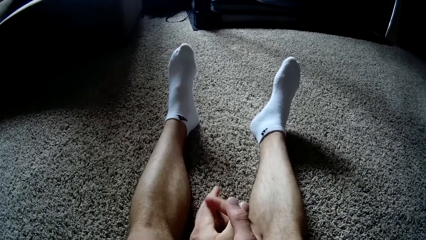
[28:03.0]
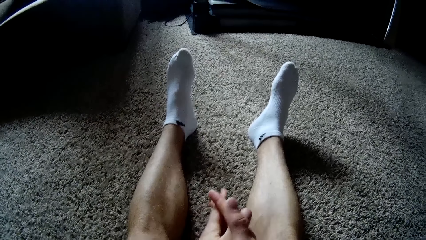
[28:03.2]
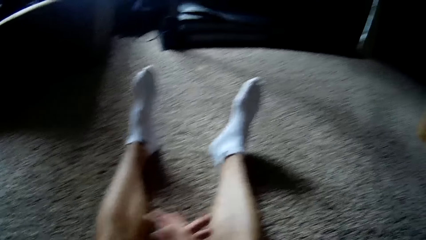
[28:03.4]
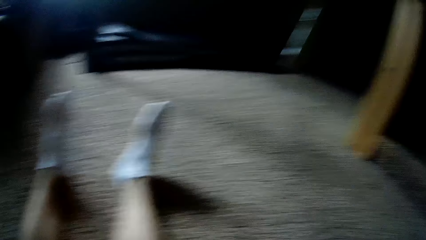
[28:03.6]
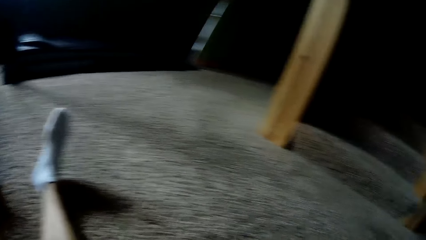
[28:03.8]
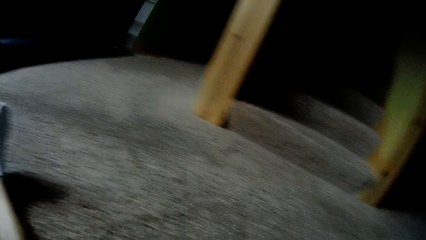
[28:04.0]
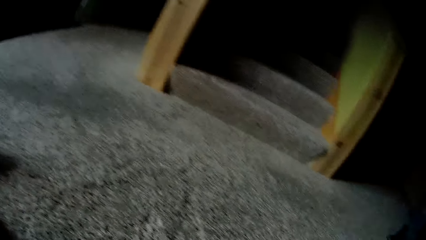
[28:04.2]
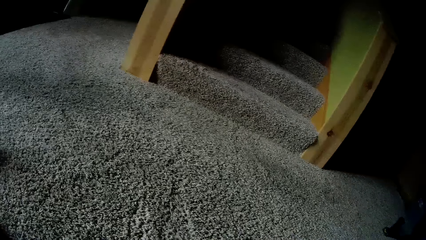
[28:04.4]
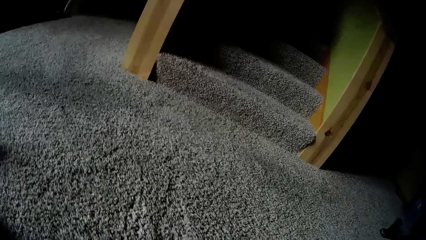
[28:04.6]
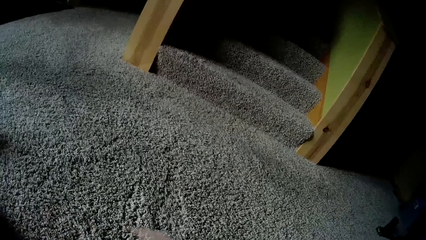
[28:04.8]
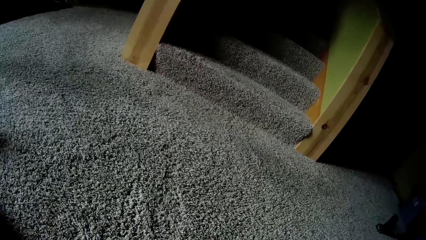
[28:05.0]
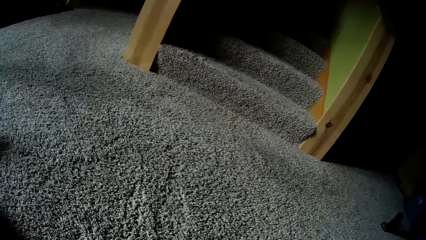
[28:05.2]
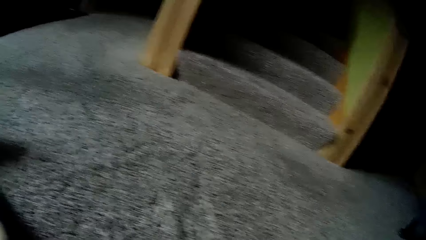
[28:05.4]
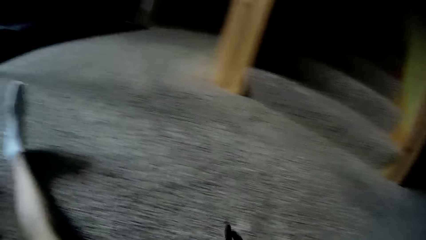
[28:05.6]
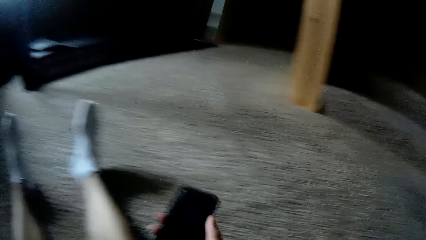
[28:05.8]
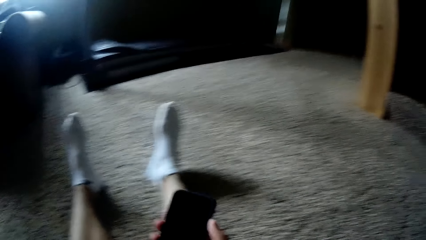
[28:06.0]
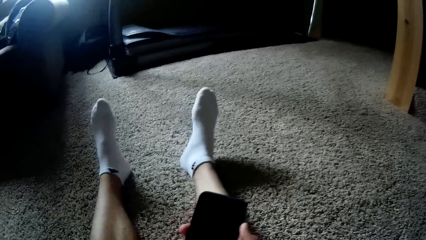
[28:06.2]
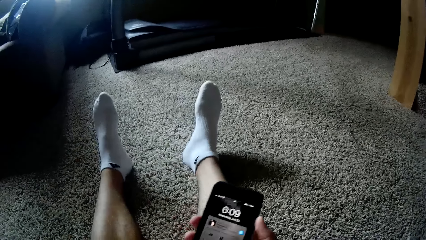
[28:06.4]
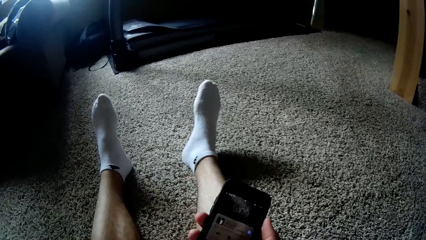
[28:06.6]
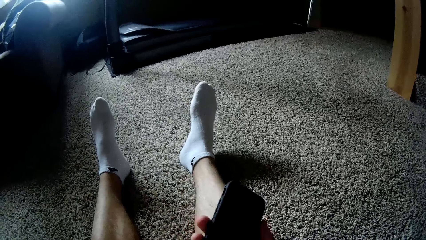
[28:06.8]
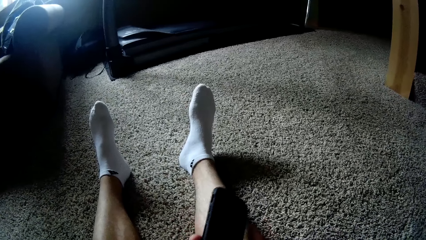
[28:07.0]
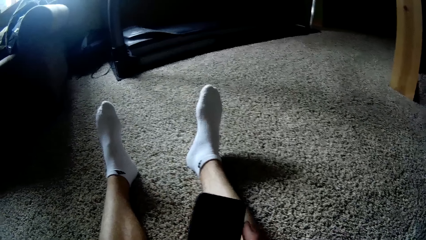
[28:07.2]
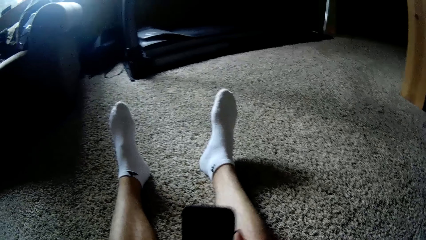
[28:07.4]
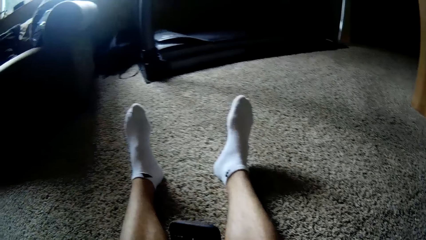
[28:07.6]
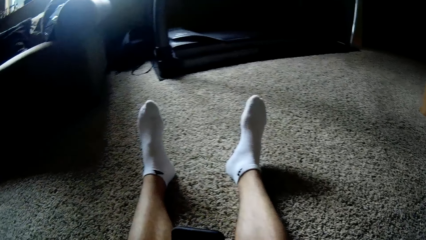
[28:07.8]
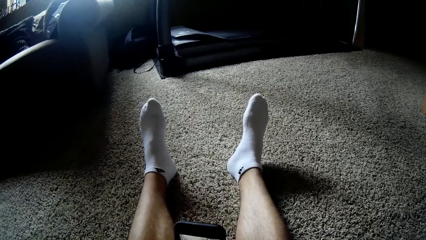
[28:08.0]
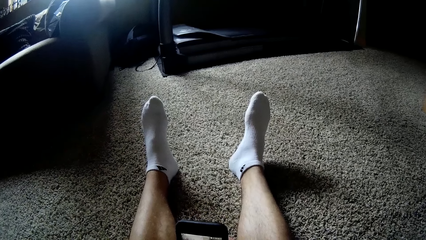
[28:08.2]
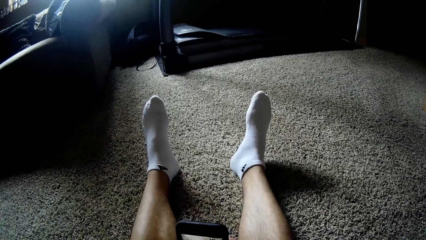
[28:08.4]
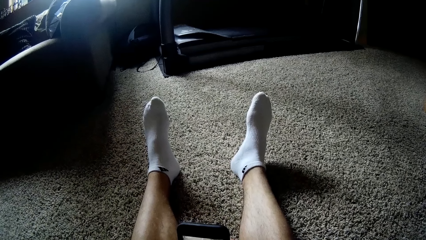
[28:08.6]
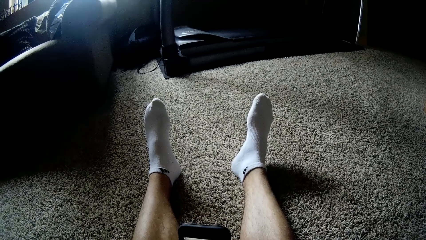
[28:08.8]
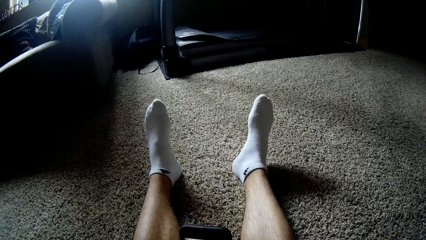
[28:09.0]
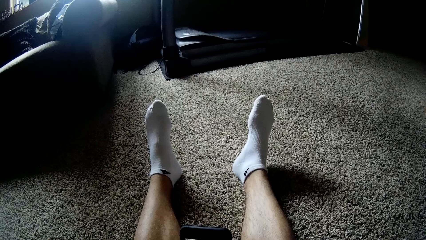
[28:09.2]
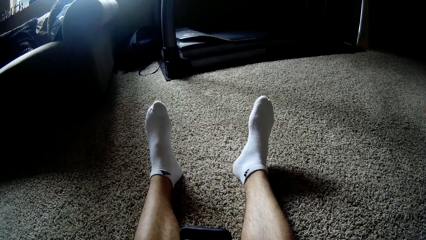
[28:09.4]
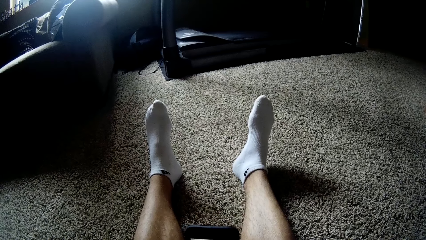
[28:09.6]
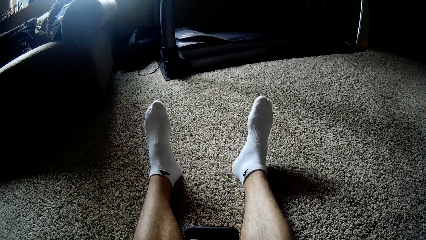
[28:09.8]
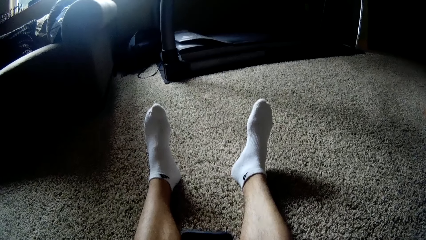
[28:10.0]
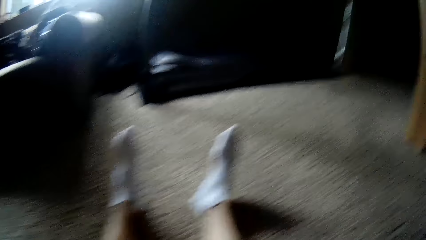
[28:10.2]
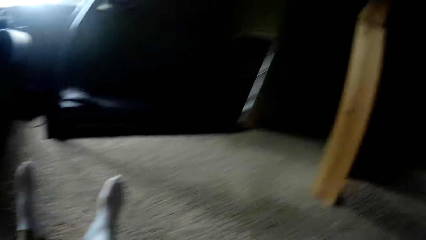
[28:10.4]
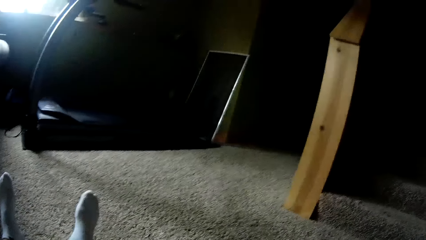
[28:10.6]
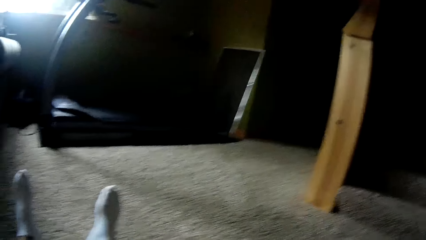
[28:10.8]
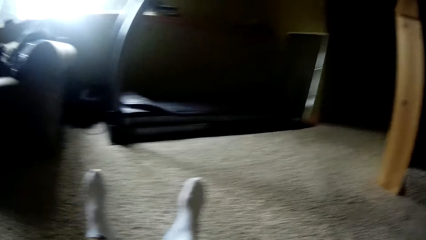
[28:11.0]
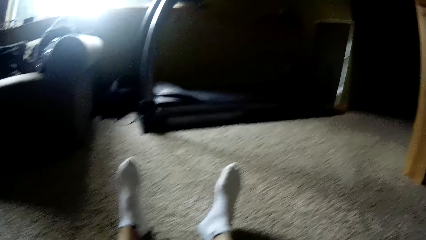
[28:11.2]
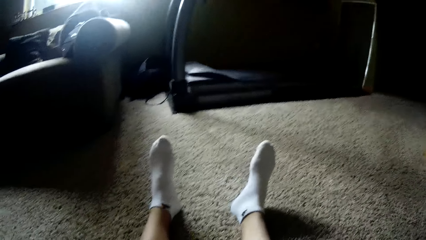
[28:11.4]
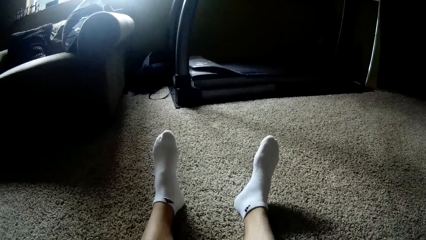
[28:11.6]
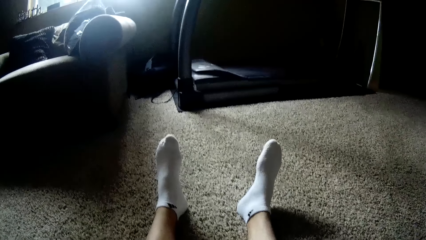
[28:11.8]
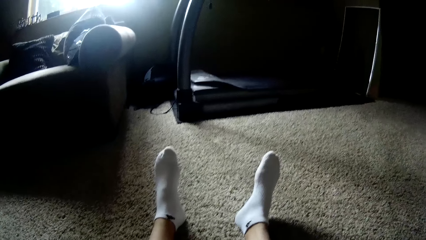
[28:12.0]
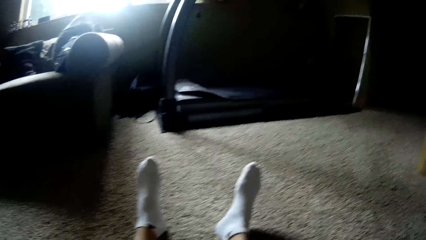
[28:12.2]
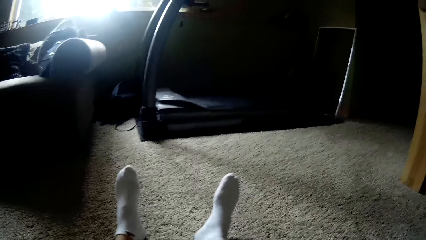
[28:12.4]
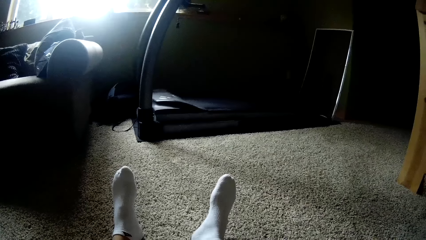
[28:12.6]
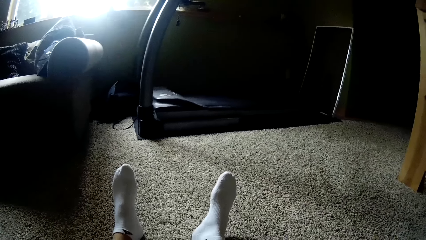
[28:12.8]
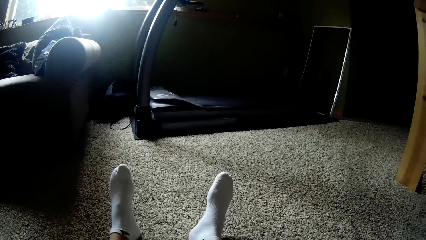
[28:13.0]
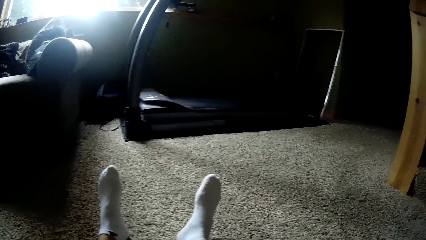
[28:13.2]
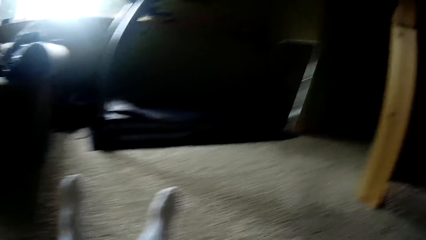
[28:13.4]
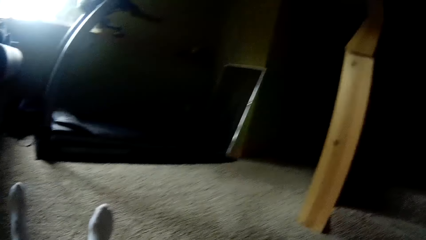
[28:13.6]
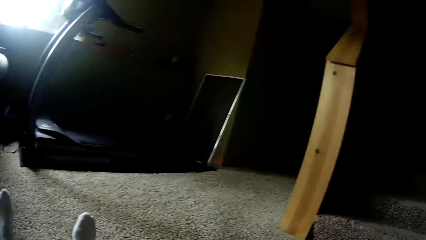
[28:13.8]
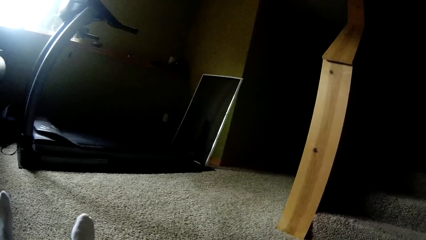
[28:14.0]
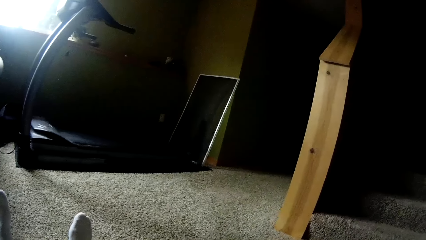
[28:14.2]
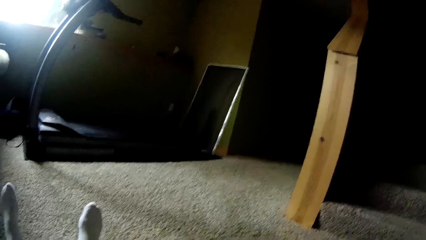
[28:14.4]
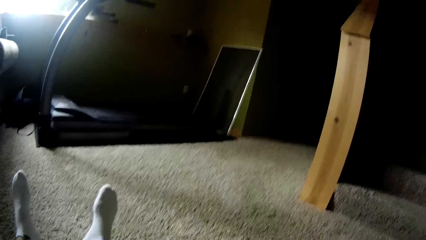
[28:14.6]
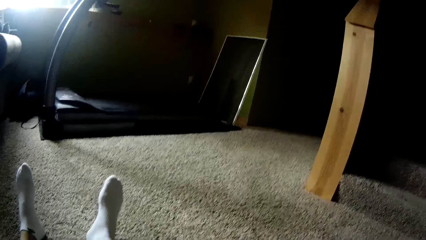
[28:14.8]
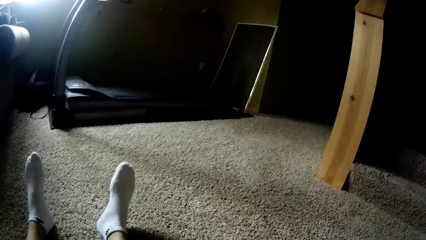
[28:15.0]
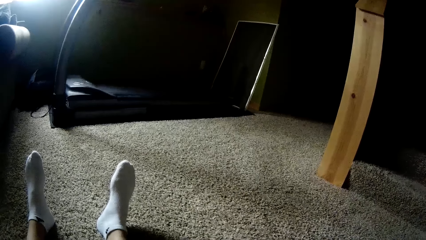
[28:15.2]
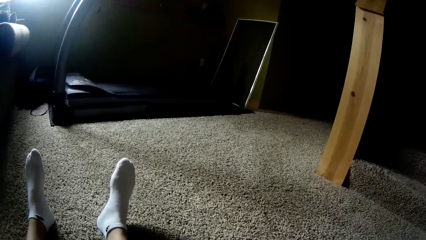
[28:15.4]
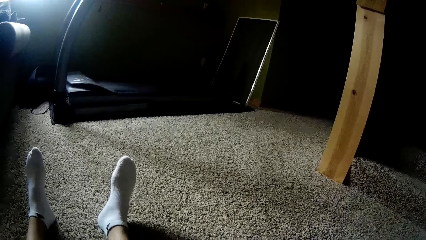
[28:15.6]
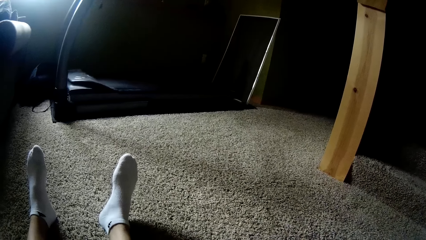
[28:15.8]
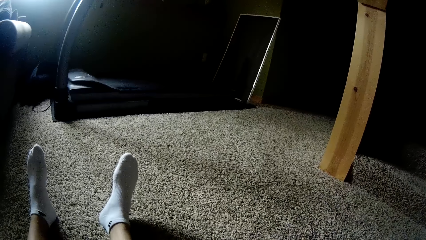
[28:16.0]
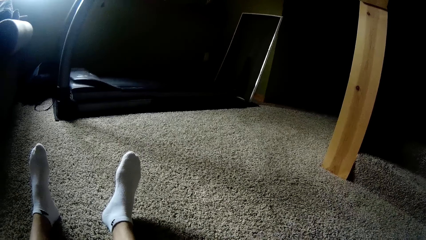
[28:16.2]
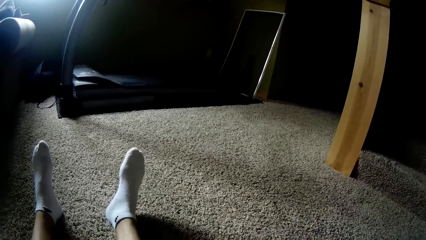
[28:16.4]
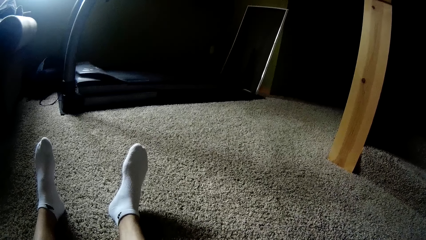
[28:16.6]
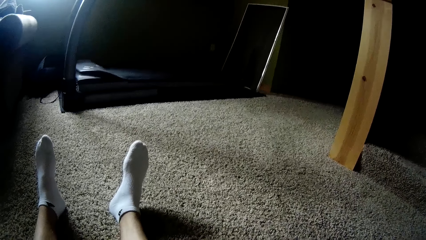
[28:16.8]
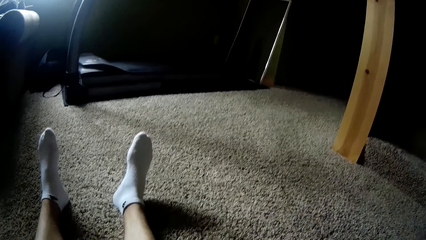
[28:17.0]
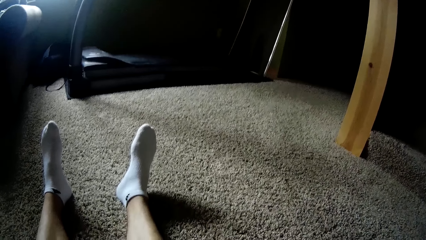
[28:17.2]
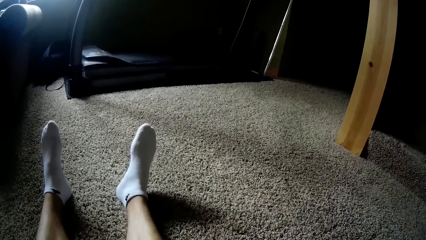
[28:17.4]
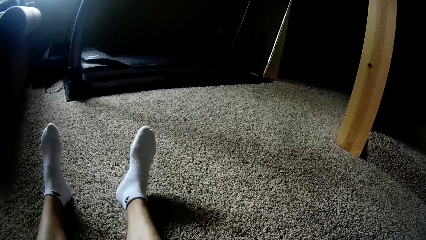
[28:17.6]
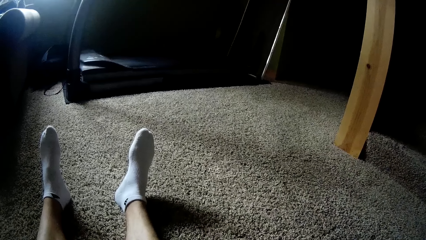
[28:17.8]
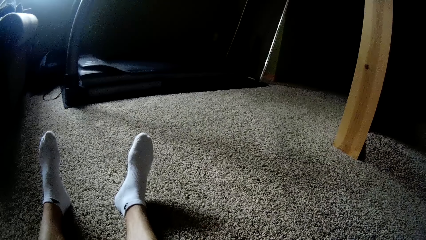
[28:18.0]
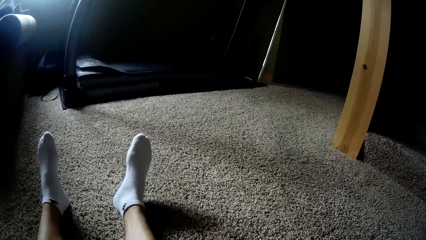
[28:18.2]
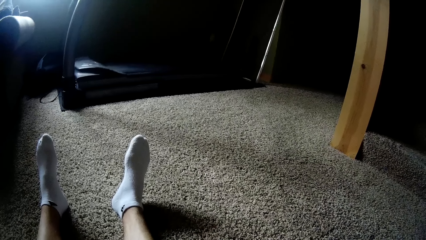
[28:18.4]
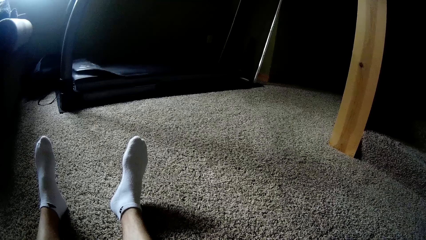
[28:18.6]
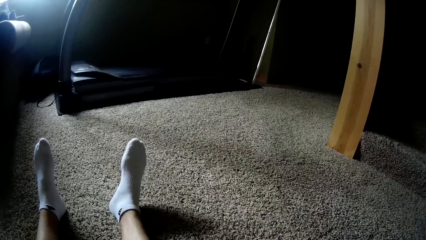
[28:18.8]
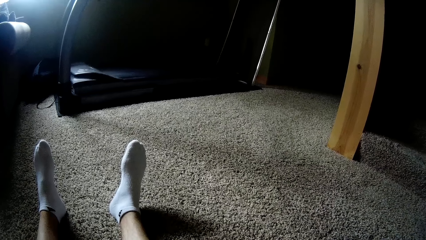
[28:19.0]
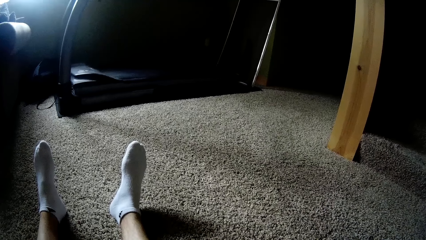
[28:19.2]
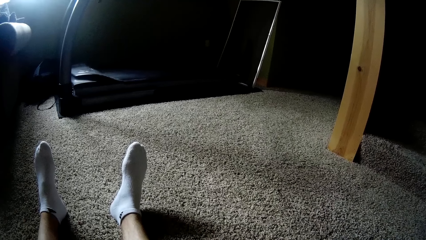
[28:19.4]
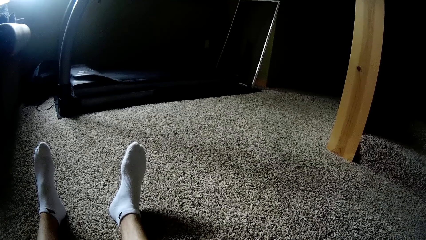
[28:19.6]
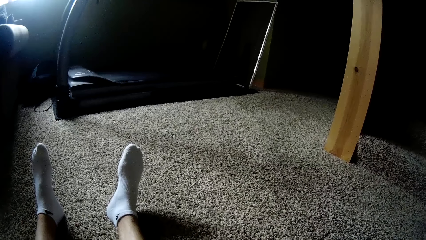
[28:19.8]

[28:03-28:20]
The camera wearer moves the camera around. He holds a phone in his right hand. He operates the phone in his right hand. He moves the camera around.
